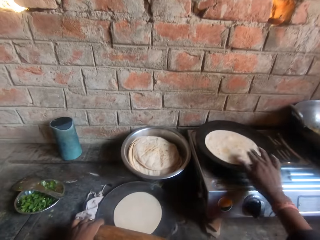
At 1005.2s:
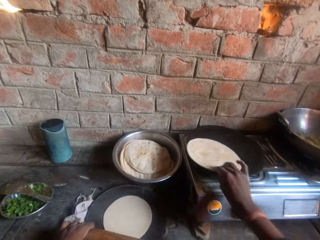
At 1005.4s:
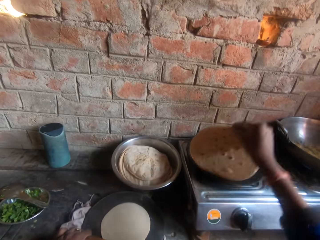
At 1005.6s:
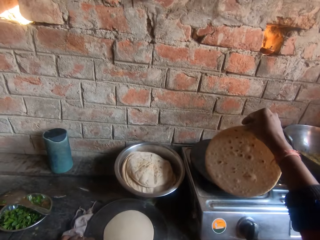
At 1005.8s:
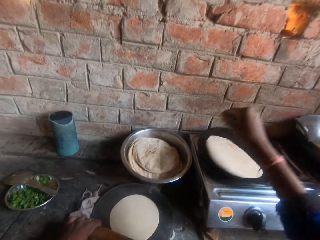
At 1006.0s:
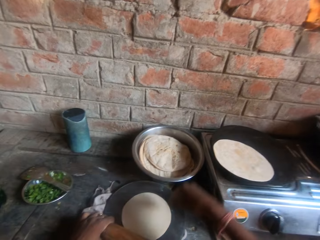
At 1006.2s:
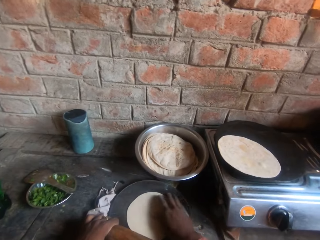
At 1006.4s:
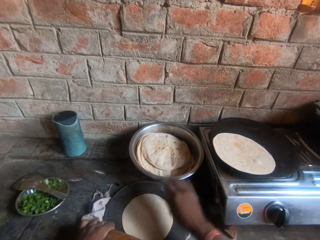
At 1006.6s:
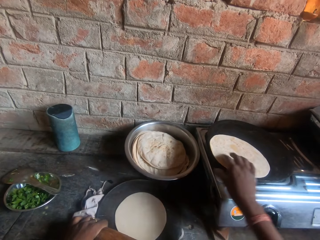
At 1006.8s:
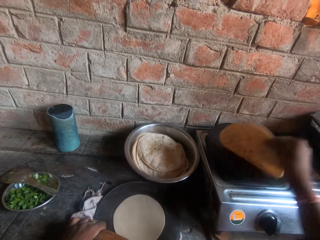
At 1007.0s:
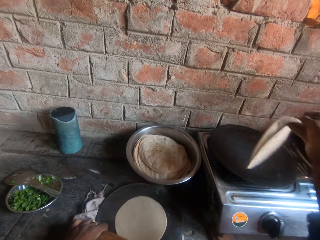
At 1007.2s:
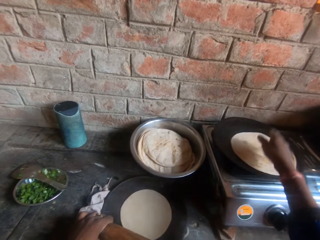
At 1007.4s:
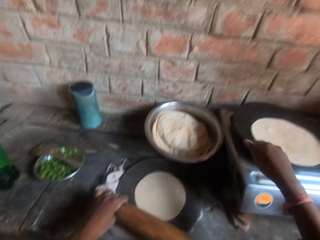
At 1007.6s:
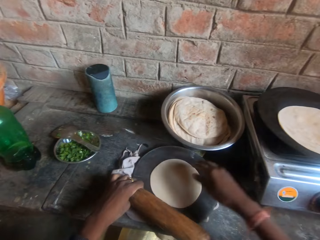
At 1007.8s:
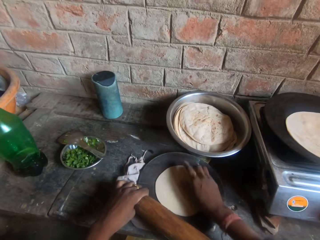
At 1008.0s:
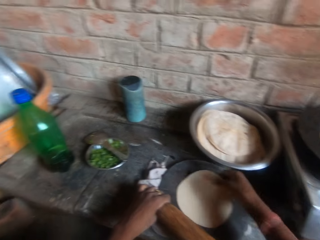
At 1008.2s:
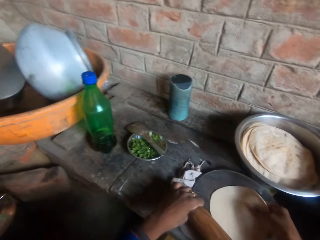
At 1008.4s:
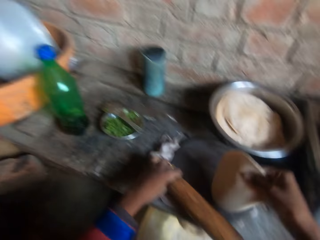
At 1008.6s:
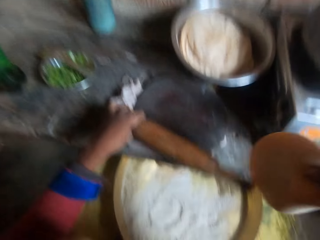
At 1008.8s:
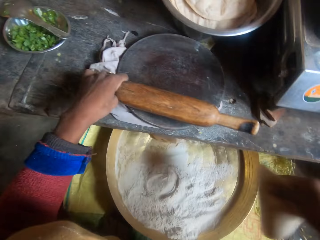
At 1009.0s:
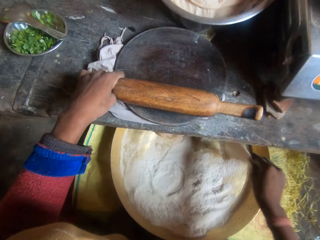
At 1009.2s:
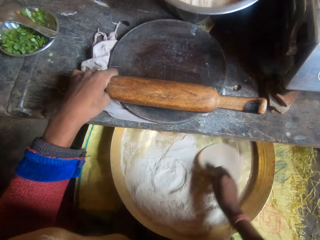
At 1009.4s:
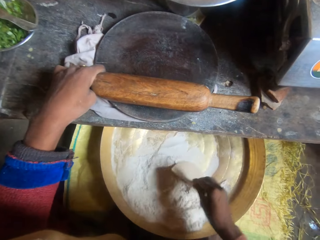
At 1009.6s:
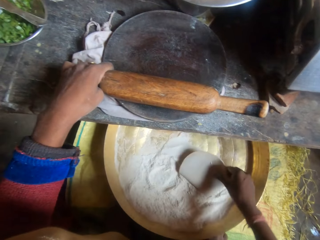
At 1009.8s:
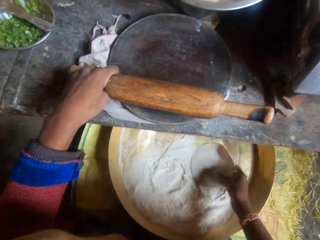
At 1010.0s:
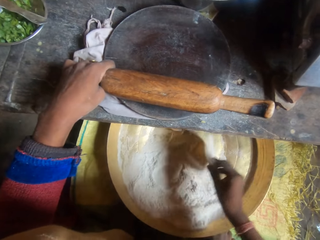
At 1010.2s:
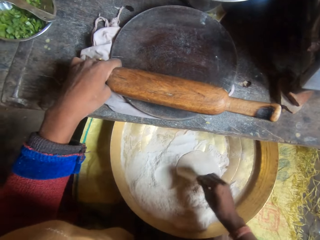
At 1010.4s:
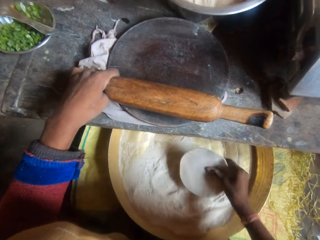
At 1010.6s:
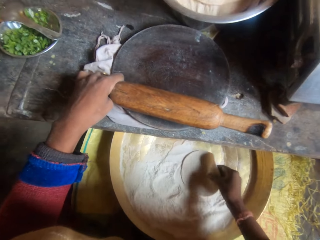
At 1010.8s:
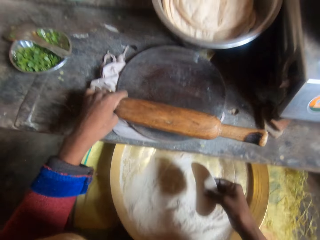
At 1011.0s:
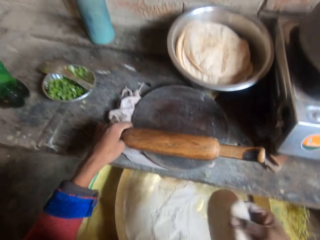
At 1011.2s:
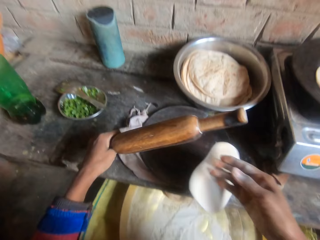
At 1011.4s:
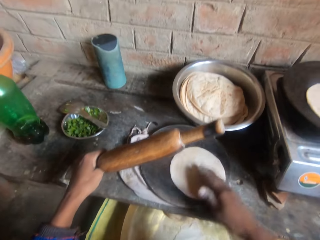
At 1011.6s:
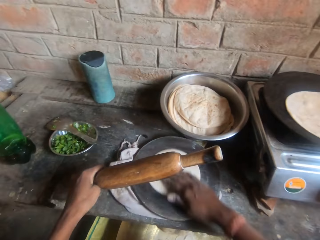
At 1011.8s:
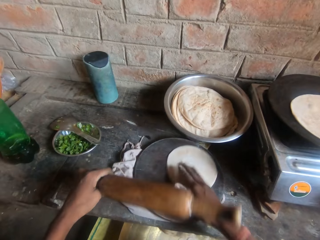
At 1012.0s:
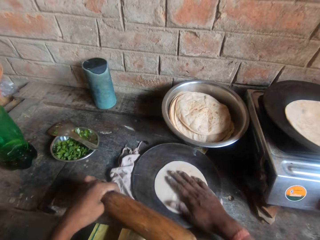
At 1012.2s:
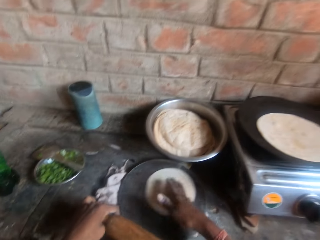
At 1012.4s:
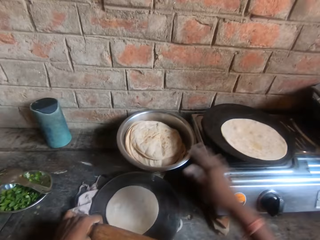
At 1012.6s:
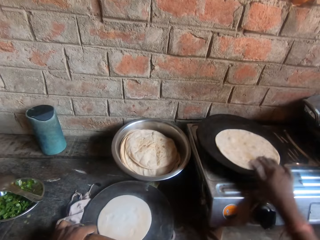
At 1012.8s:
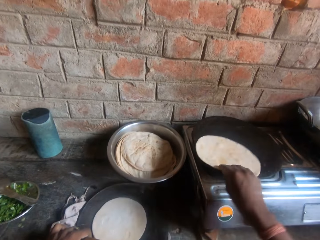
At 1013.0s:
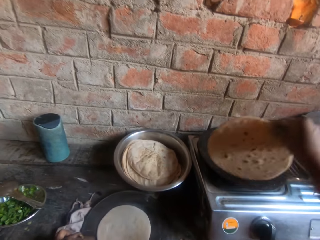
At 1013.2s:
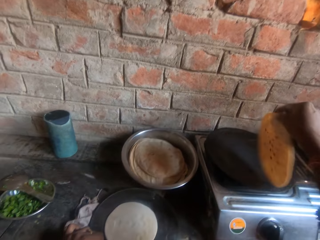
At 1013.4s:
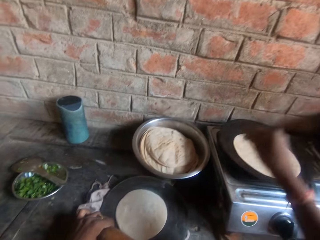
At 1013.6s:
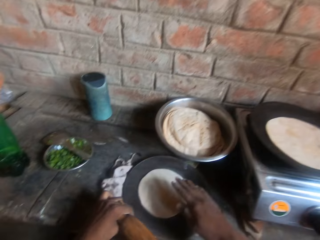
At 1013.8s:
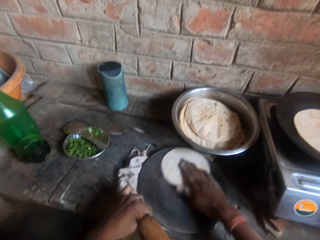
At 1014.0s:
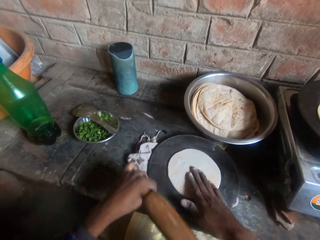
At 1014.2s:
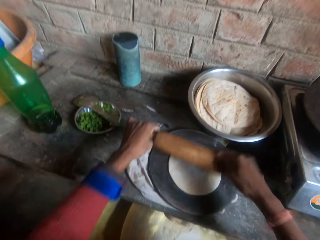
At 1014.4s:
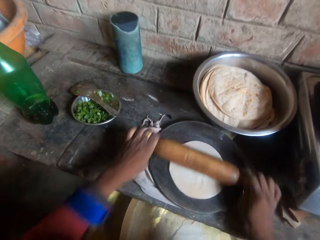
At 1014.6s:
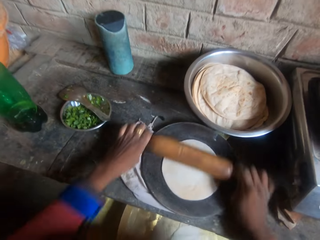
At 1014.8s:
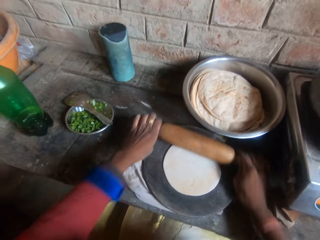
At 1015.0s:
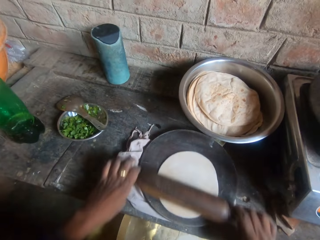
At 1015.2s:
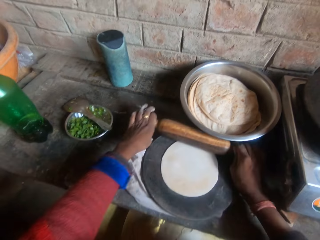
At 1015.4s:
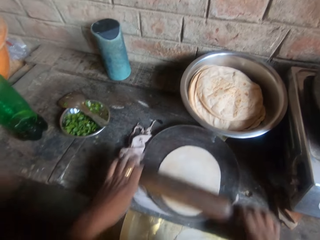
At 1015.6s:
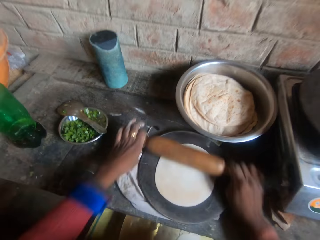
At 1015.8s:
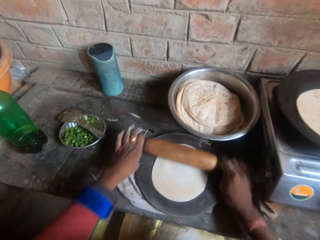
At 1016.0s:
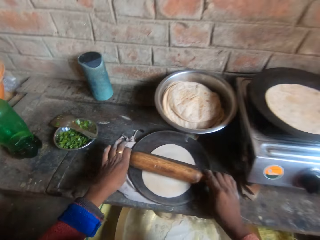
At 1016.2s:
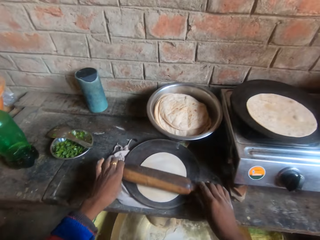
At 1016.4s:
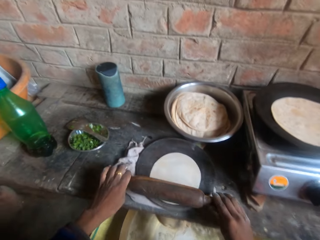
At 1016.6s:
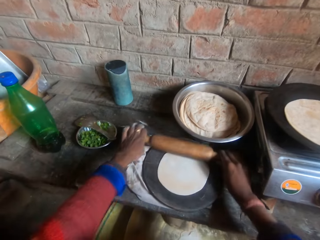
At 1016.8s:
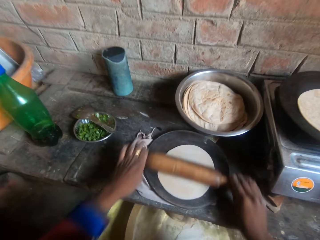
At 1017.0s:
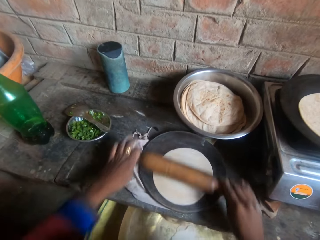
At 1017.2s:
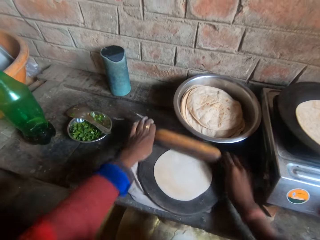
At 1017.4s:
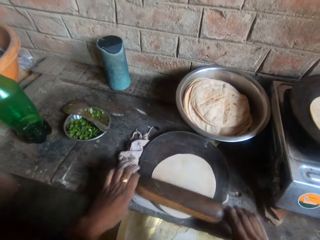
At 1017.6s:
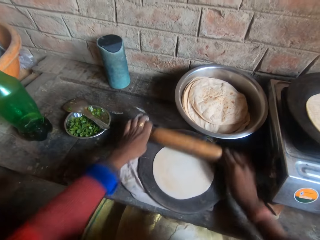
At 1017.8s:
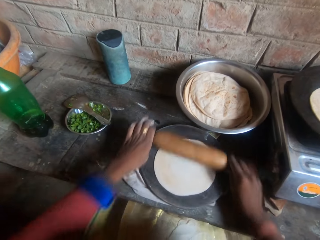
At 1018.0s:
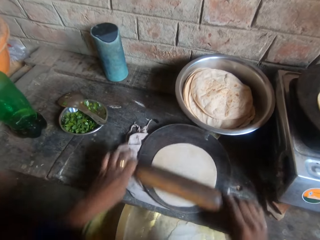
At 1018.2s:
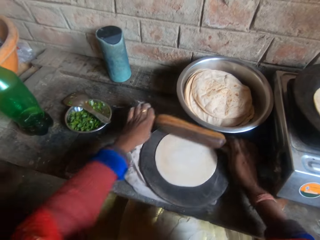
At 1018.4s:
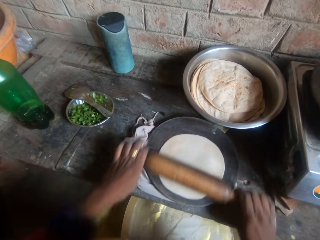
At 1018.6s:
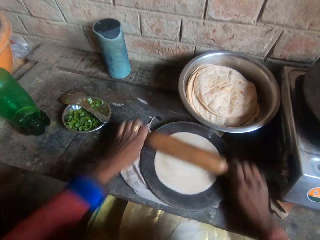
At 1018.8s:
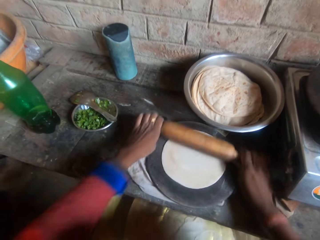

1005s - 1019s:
The camera wearer flips the roti or flat bread on the griddle. They pick up the flat bread from a round wooden pan. They roll the dough in flour inside the bucket. They dip the flat bread in flour in a tray. They put down the flat bread on the round wooden pan or board. They flip the roti on the griddle. They knead the dough on the board with a rolling pin.

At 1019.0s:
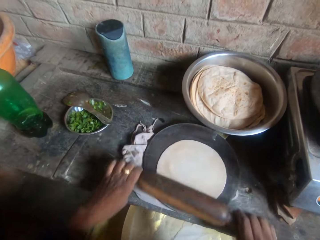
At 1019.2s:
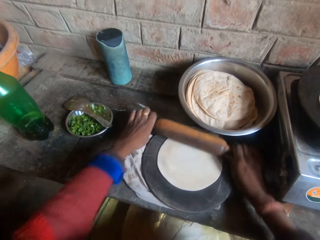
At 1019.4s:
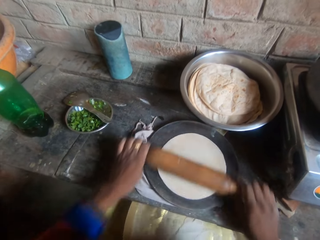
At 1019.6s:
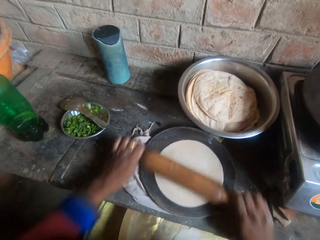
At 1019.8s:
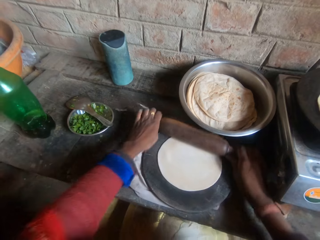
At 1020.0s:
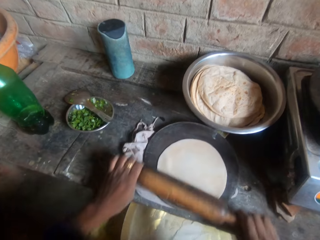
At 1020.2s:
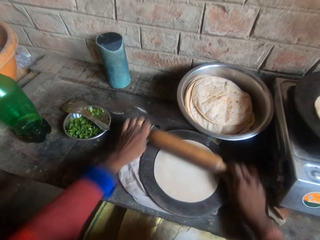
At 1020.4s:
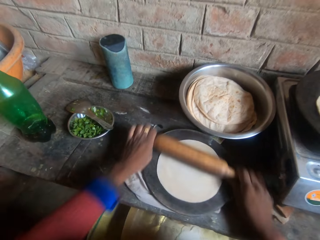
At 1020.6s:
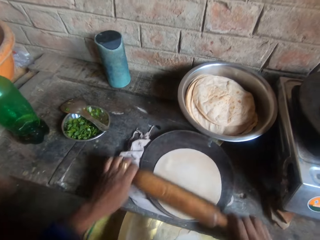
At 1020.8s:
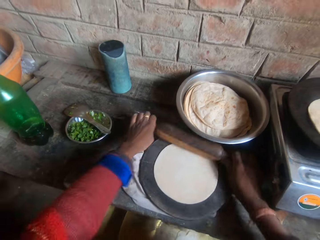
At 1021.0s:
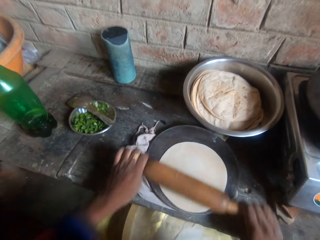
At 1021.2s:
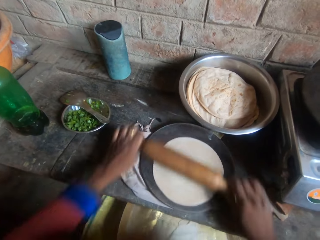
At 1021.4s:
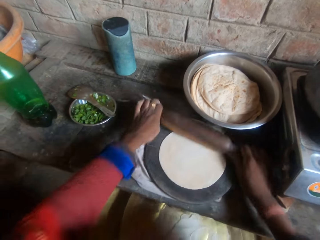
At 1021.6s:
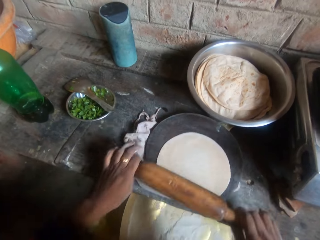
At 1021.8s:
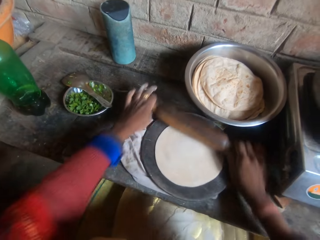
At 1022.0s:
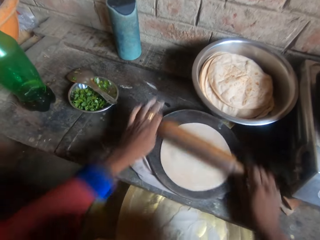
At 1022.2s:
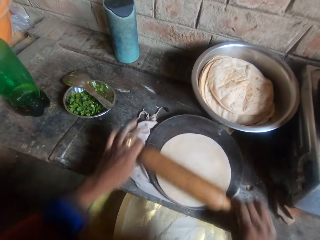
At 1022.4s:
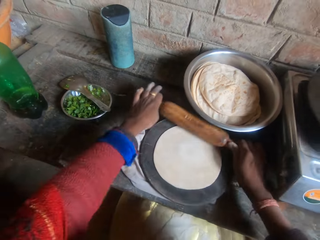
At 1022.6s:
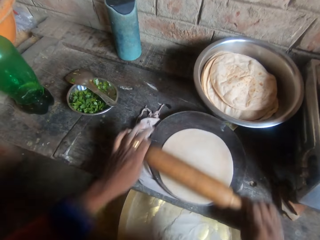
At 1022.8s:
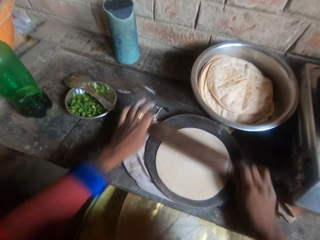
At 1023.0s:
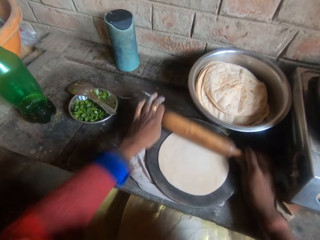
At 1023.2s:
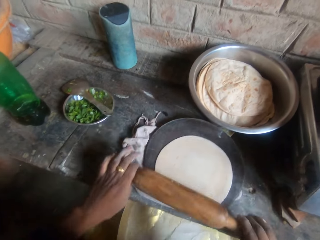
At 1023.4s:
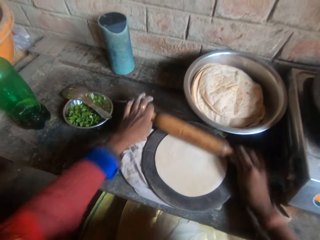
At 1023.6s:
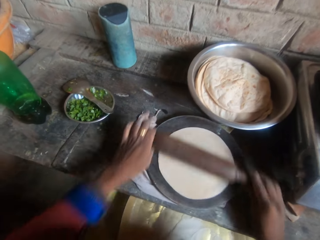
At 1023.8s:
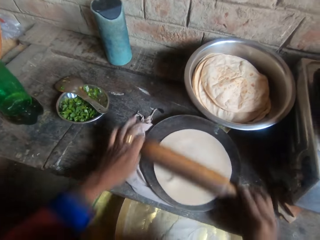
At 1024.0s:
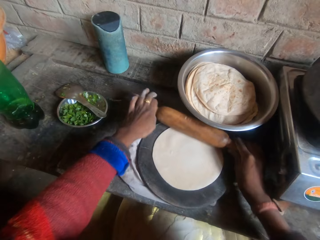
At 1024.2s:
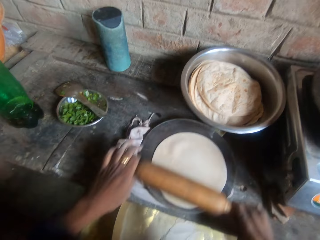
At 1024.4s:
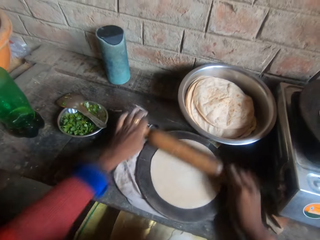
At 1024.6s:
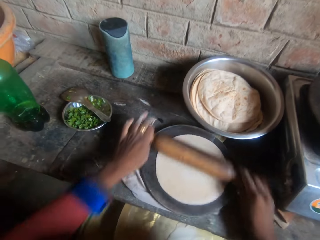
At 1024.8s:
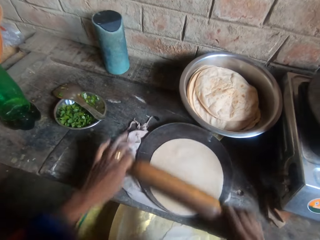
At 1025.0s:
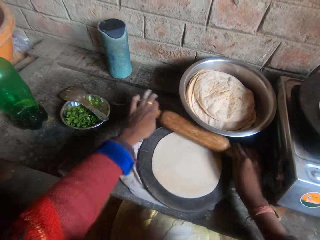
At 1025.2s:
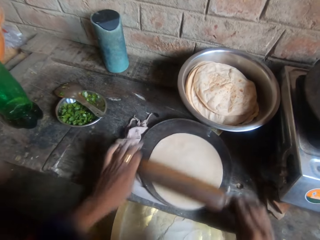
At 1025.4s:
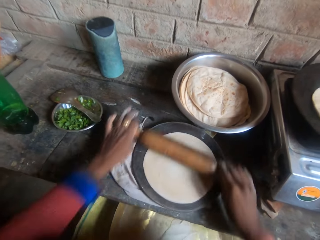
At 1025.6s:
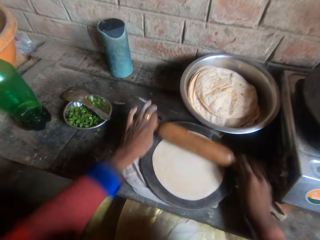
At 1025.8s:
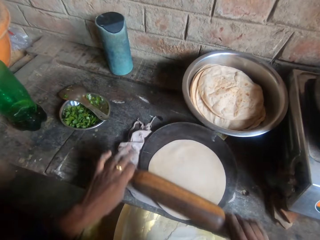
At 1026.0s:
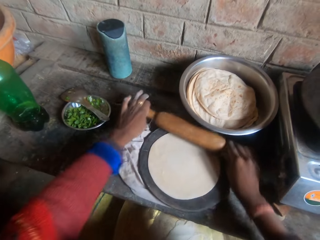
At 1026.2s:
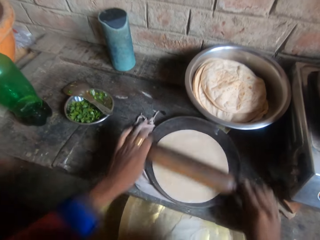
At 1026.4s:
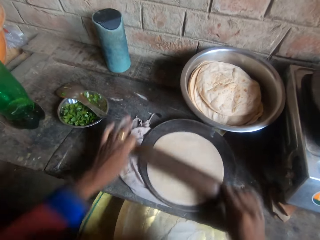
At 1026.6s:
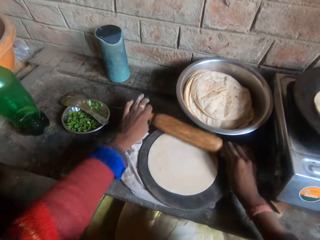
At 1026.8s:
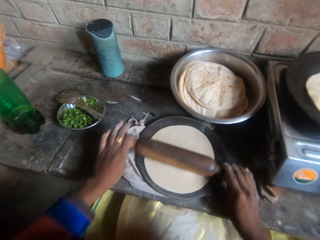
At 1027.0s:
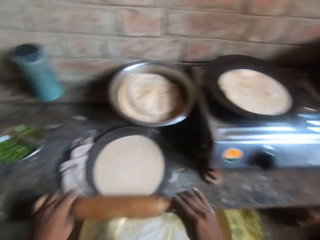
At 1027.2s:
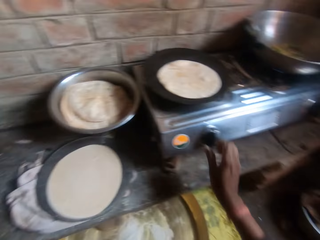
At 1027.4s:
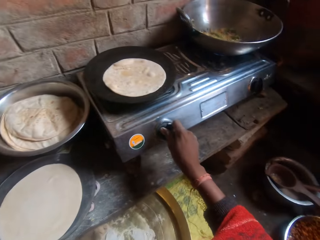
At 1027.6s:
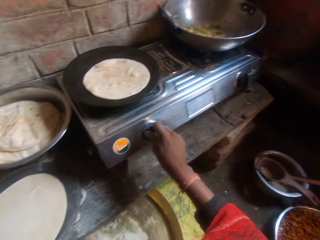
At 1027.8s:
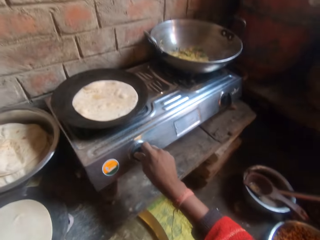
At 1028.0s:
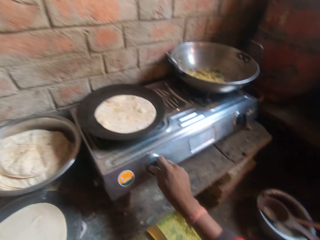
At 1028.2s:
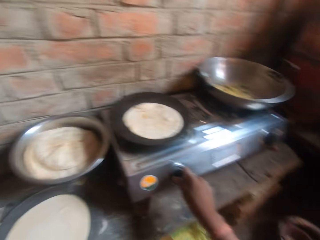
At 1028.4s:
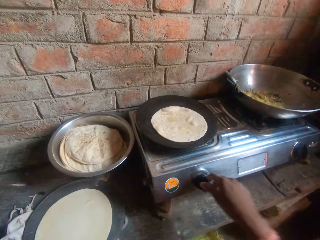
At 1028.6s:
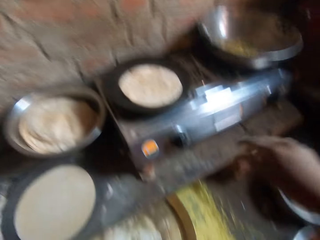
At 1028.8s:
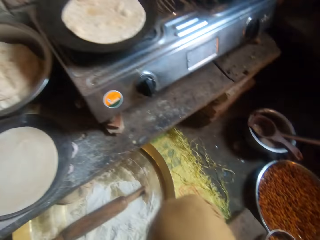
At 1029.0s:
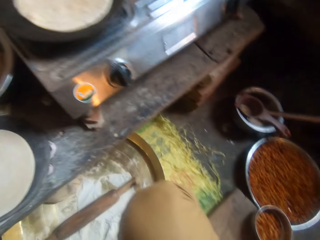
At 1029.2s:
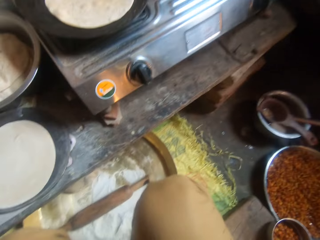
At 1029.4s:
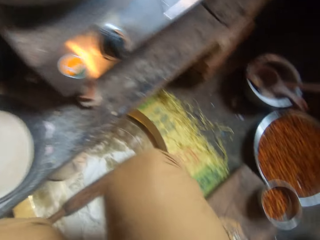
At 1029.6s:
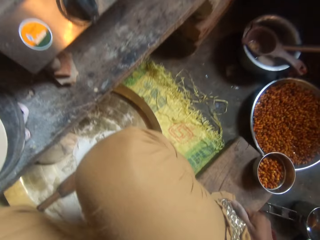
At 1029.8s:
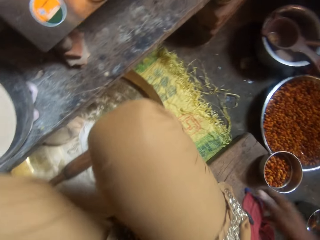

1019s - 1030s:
The camera wearer adjusts heat on a gas cooker. They turn the cooker knob.
